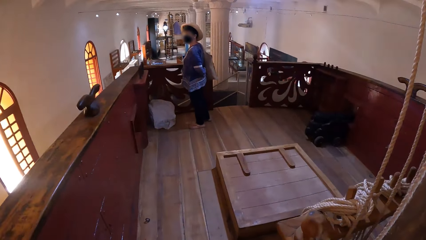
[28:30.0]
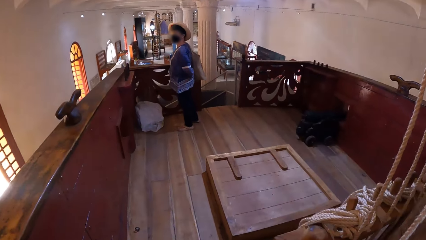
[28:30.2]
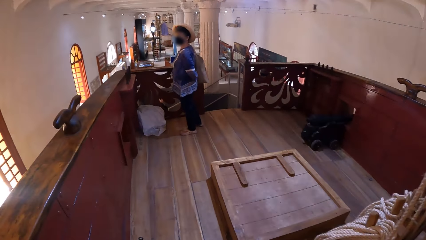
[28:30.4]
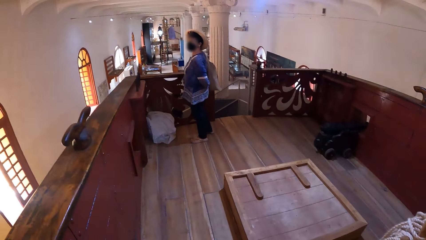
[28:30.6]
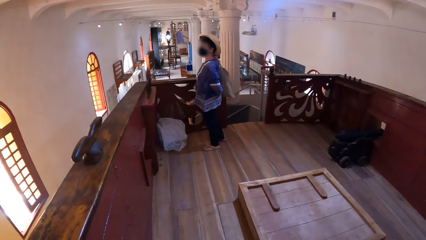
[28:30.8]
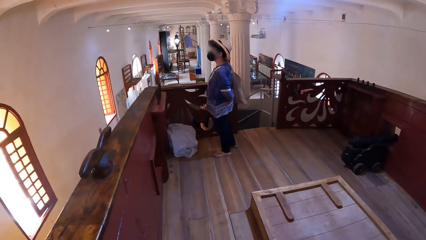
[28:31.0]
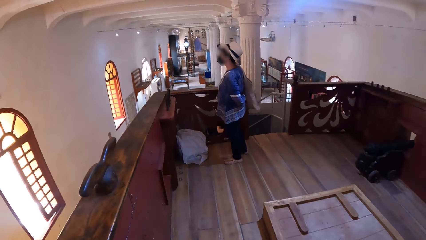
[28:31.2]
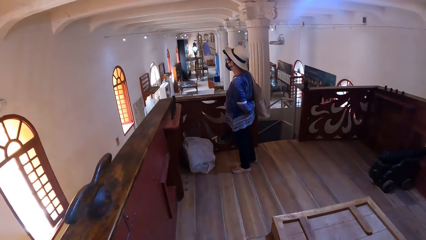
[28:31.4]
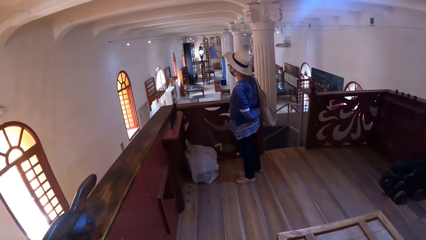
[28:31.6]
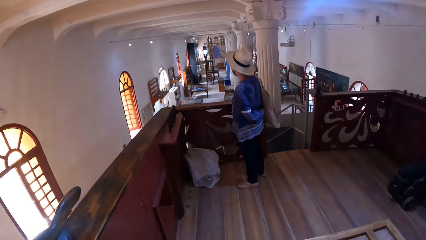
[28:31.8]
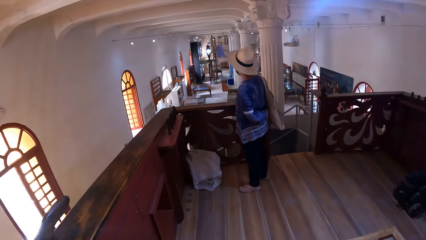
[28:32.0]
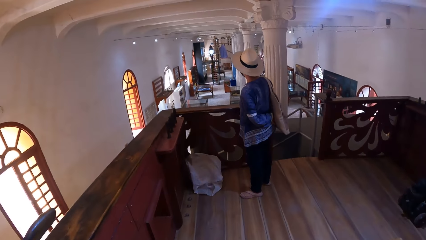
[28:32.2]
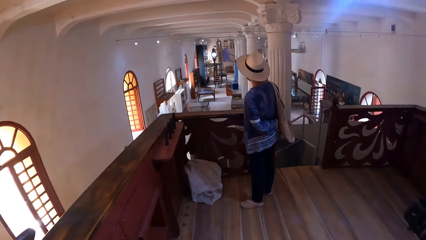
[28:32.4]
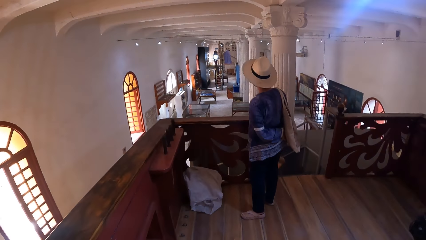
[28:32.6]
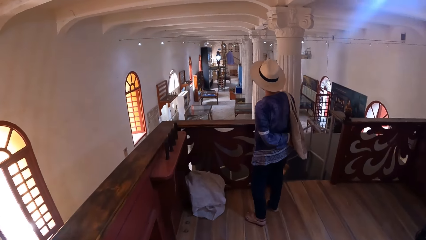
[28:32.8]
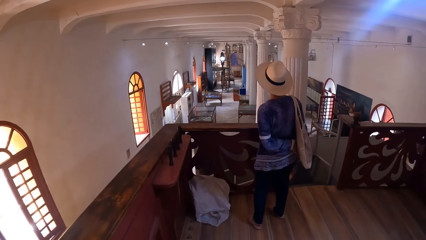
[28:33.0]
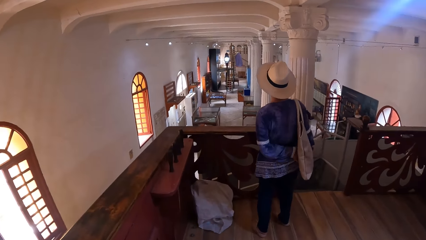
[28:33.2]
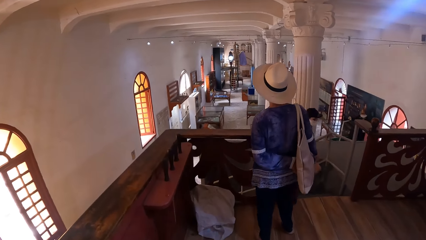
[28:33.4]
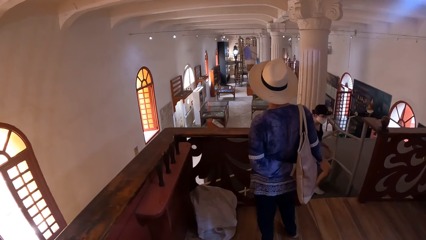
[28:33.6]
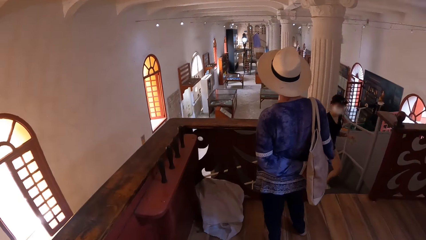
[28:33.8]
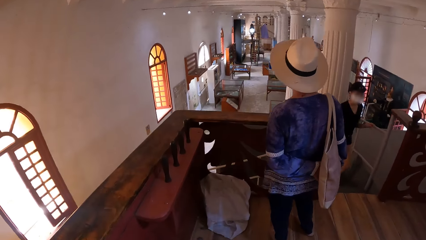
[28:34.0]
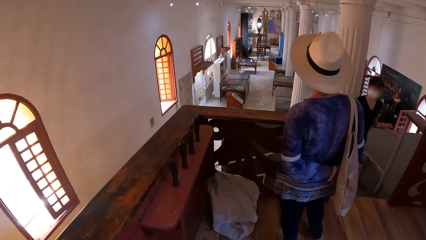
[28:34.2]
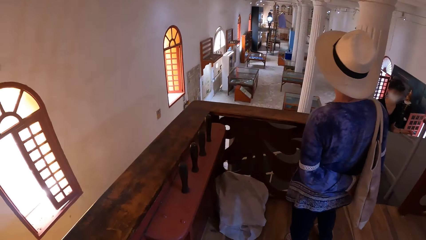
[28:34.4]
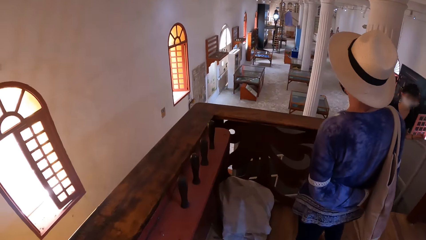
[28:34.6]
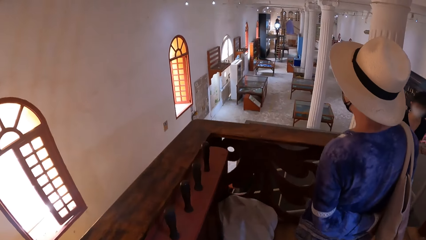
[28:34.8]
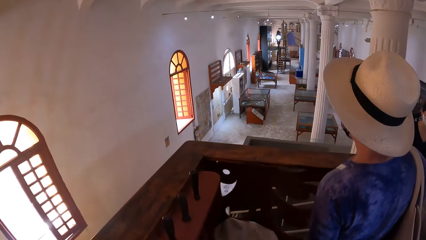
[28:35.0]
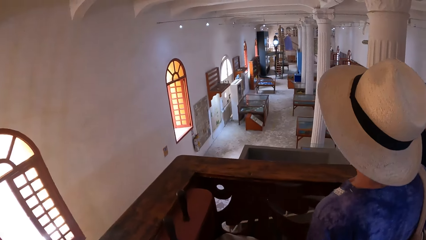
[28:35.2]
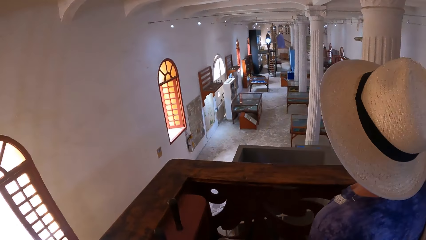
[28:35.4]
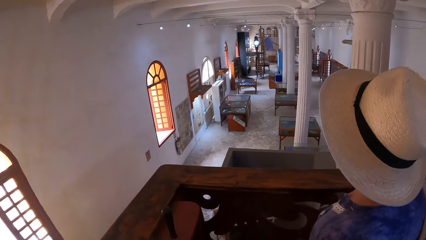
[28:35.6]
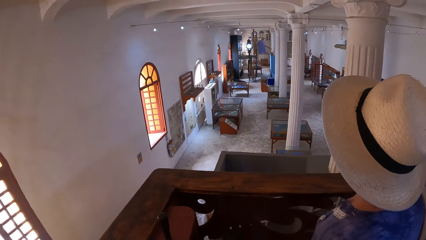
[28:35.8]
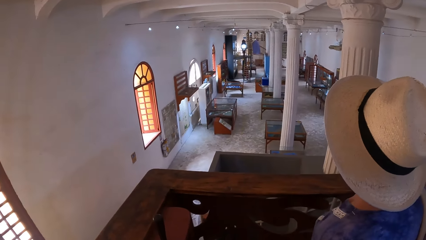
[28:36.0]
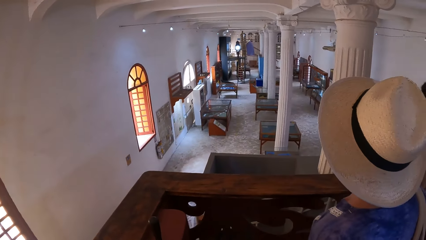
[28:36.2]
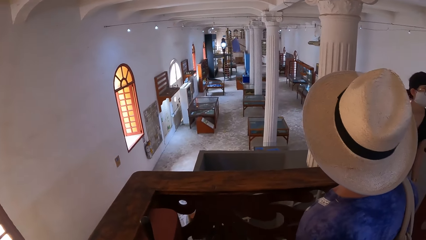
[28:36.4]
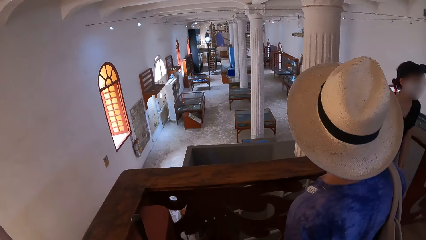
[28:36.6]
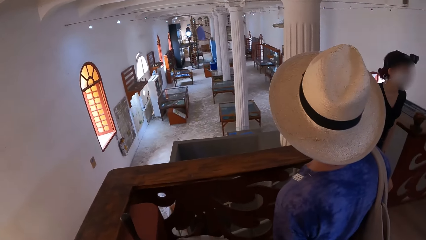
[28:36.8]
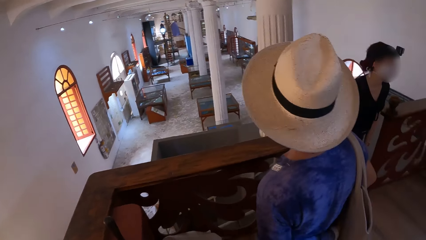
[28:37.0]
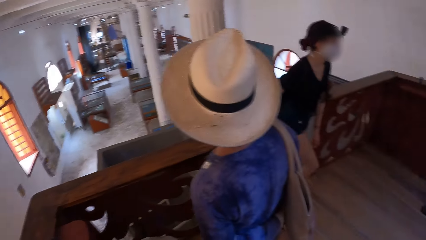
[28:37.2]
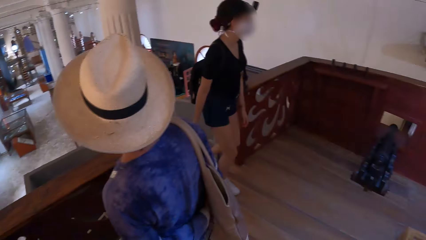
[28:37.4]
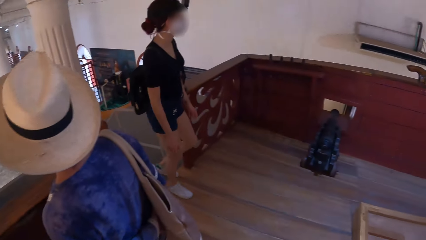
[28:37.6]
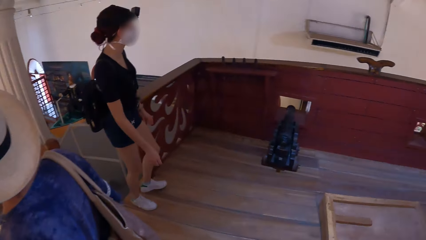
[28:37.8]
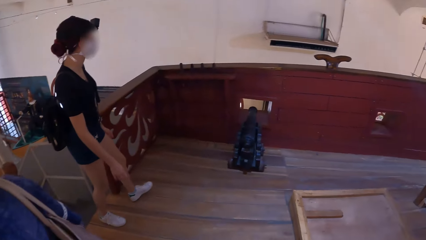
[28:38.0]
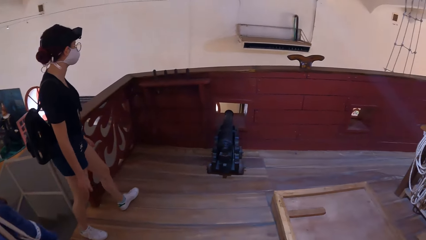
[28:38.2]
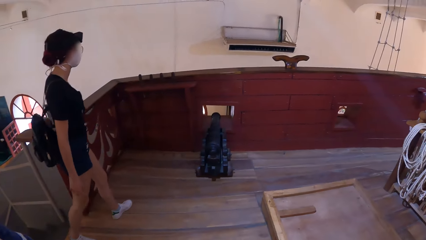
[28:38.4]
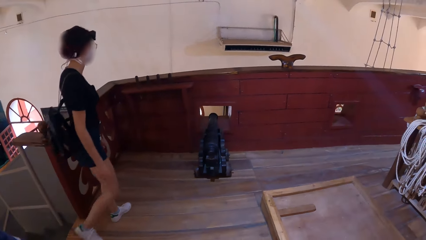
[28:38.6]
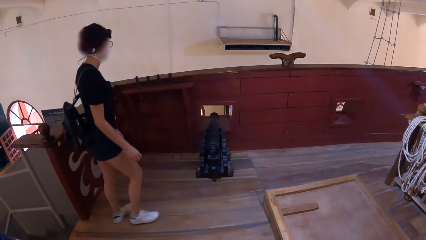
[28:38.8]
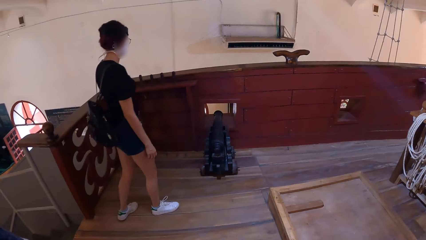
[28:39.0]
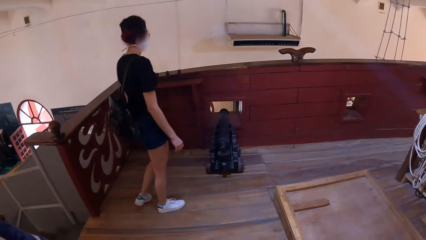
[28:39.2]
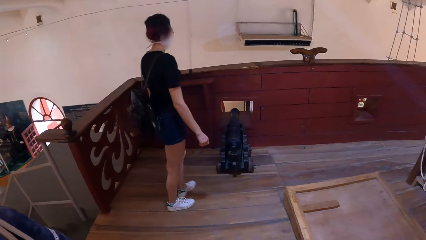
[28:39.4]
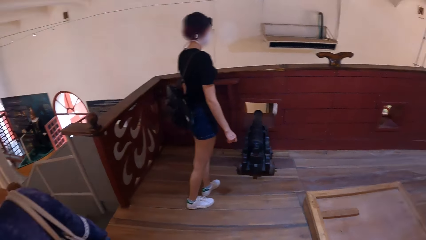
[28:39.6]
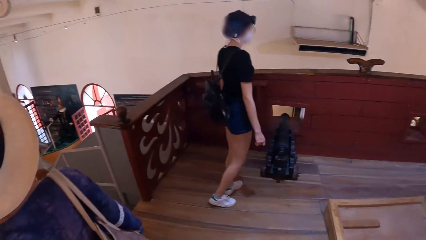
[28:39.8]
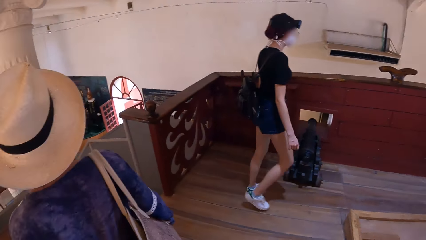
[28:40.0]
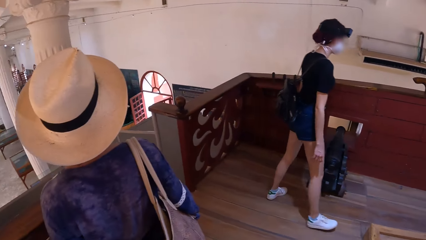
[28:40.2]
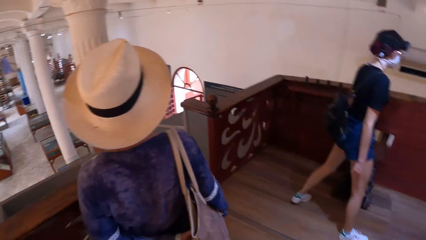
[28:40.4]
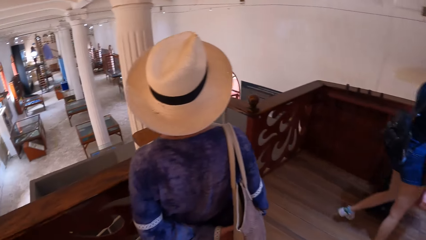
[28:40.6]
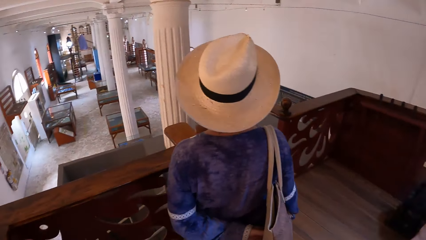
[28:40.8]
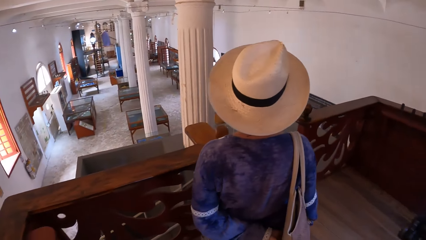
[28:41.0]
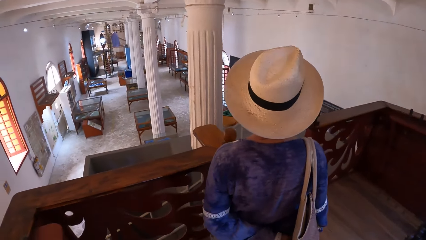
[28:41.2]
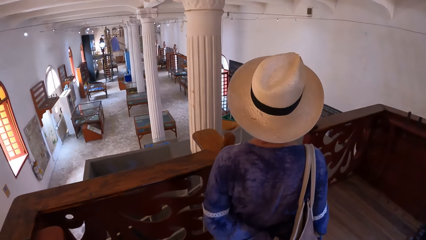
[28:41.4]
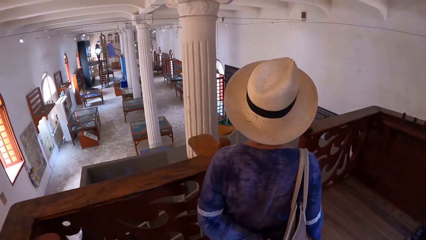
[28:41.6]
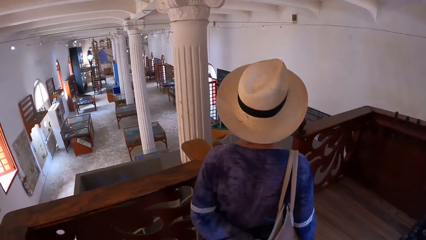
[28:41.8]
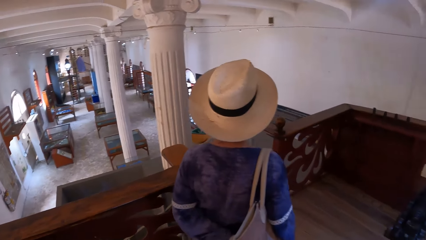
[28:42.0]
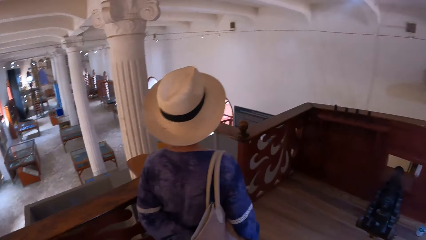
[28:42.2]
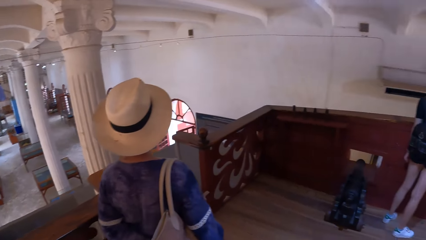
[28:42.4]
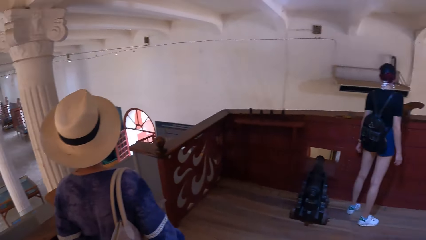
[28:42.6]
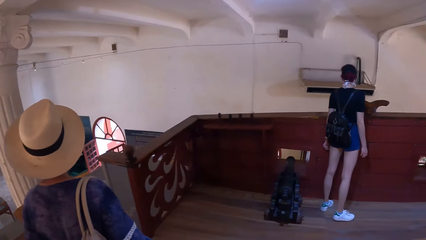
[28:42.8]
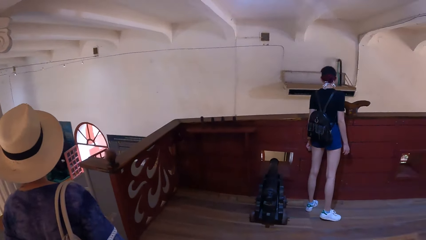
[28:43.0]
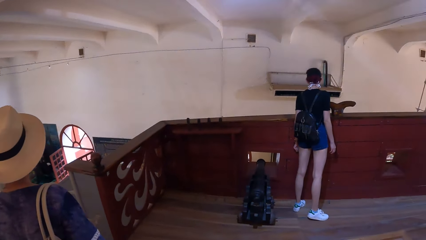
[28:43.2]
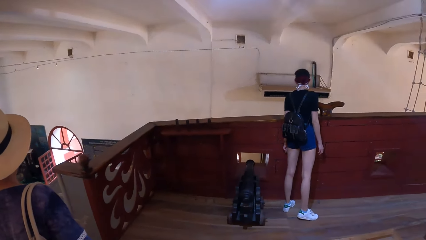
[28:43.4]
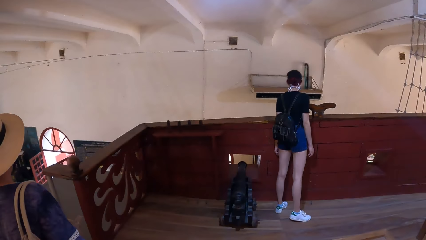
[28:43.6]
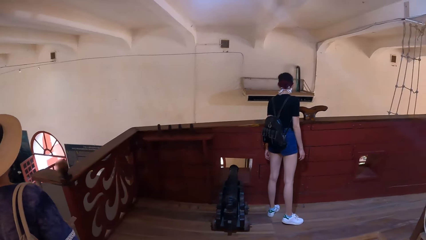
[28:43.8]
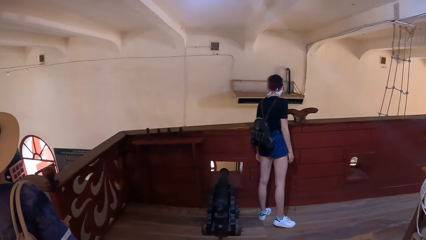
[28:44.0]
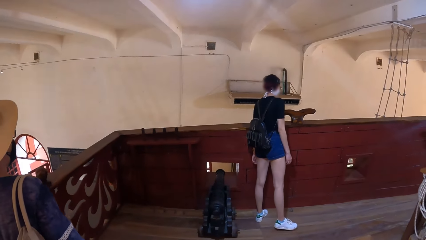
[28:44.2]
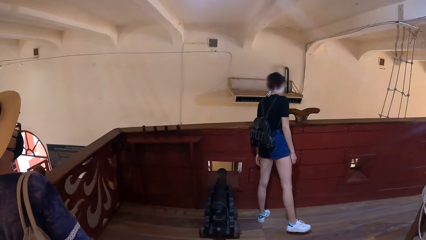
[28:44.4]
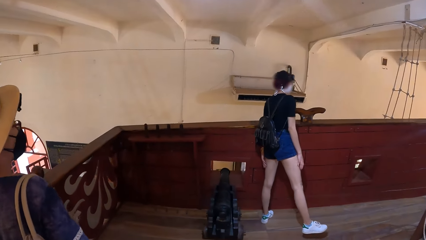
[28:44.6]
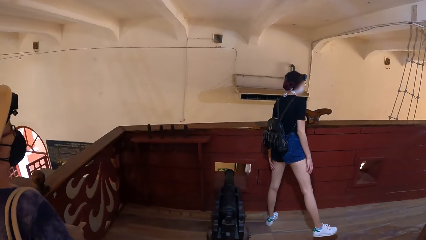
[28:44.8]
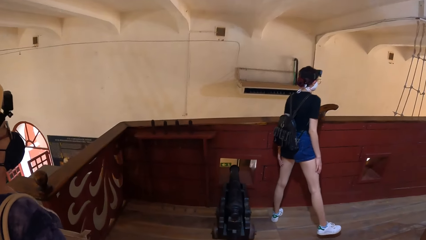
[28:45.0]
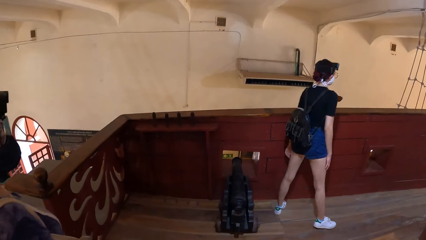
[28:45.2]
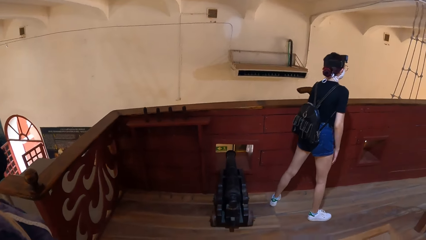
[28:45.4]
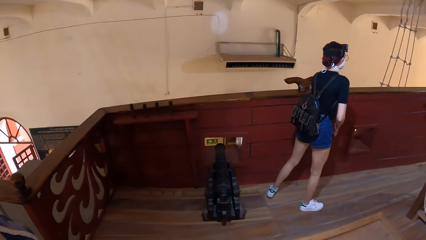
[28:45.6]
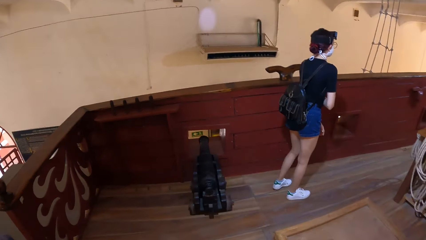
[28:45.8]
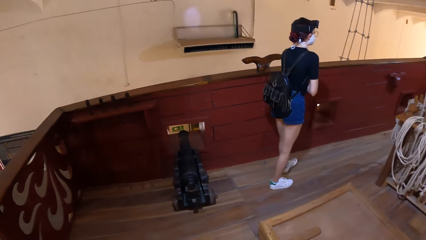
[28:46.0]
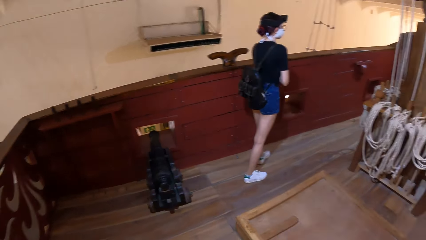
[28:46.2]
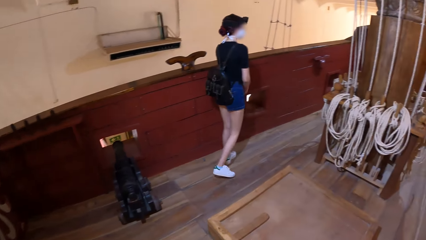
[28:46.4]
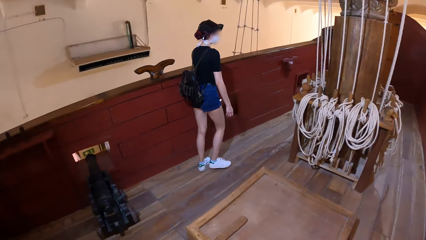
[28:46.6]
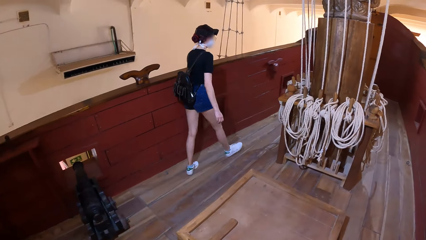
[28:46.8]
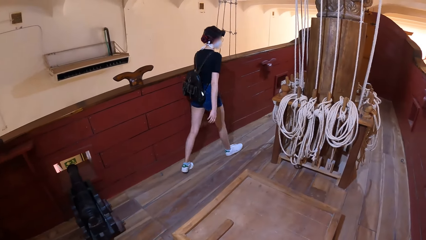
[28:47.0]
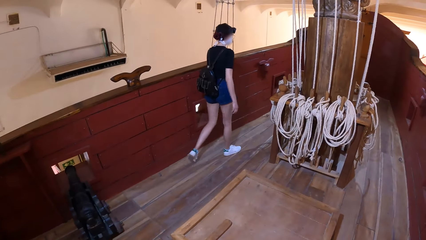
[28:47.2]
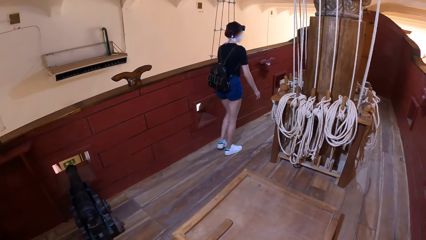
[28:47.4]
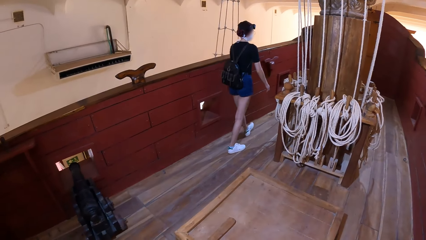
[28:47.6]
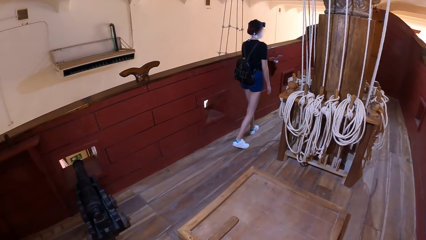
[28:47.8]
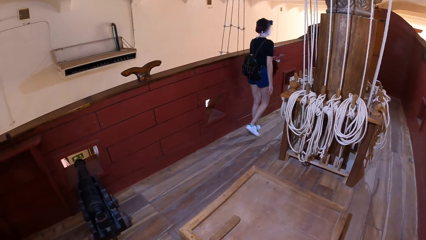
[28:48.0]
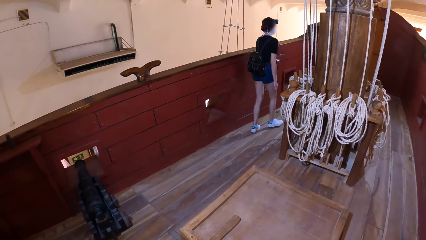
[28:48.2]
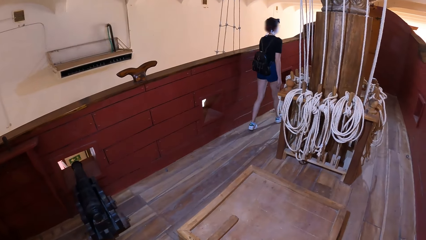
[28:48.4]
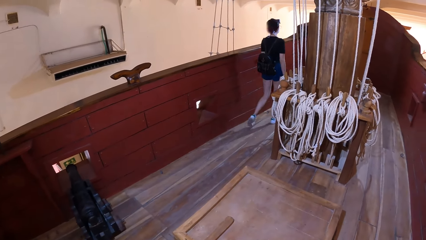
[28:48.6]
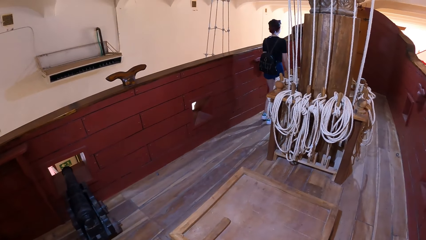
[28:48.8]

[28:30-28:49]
A woman climbs up the staircase. The woman walks in the museum. Another woman walks in the museum. The first woman walks in the museum.
